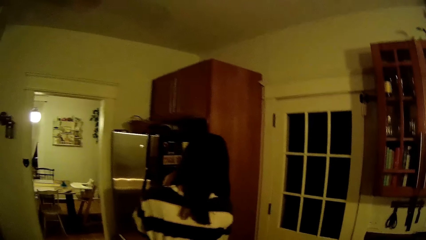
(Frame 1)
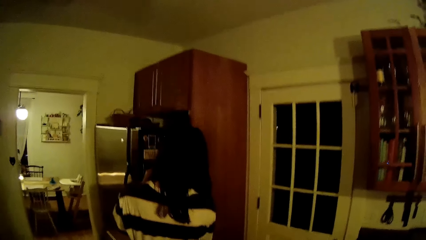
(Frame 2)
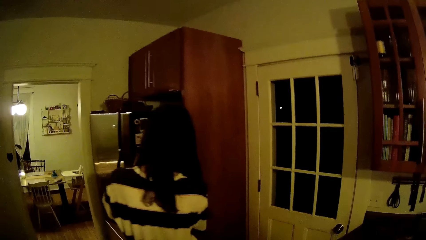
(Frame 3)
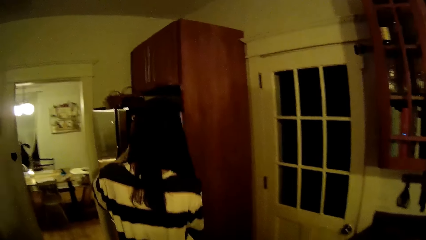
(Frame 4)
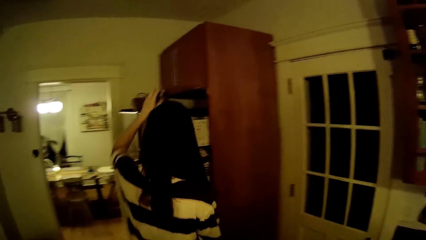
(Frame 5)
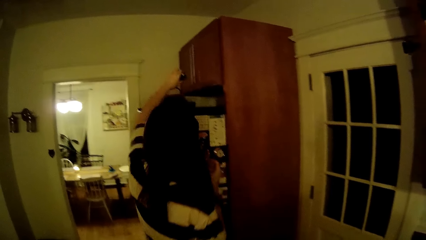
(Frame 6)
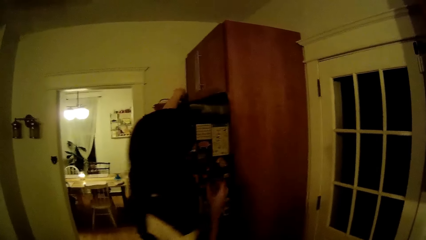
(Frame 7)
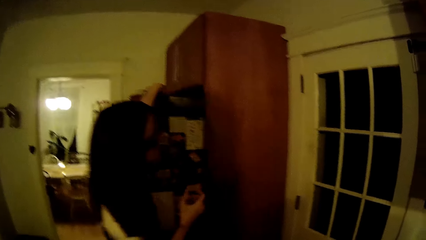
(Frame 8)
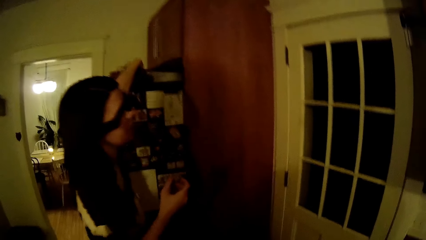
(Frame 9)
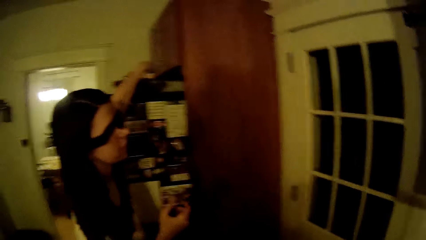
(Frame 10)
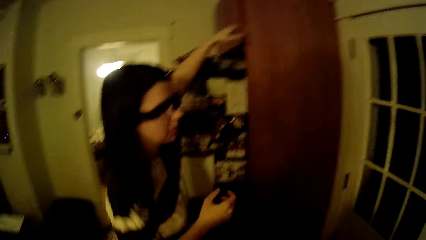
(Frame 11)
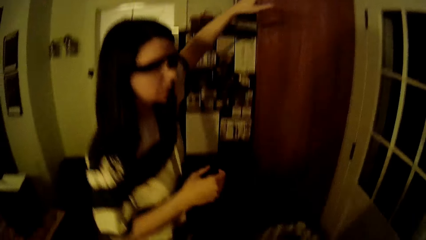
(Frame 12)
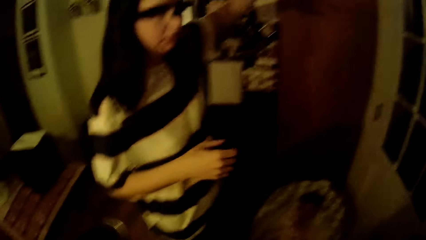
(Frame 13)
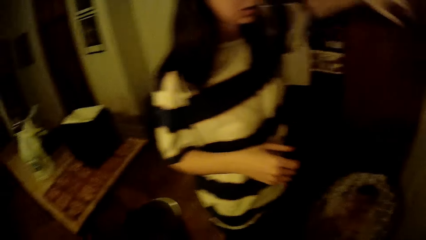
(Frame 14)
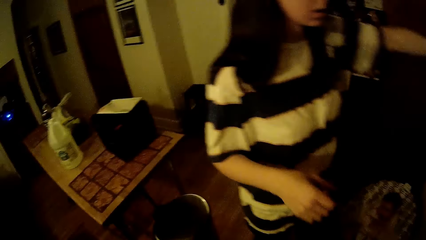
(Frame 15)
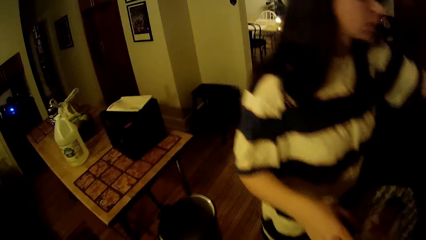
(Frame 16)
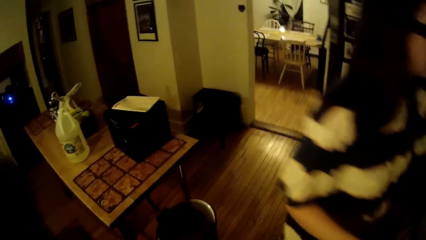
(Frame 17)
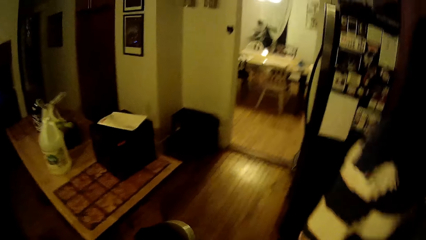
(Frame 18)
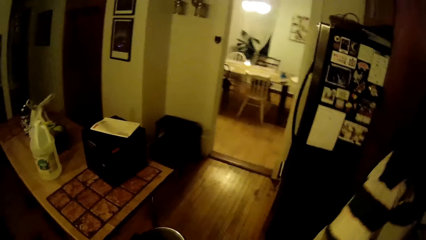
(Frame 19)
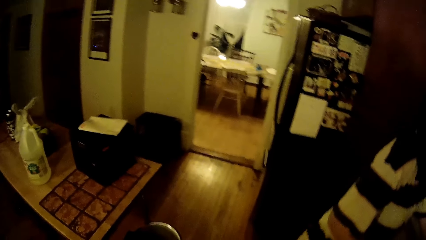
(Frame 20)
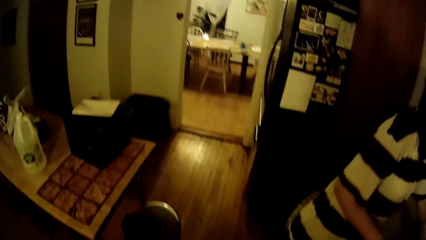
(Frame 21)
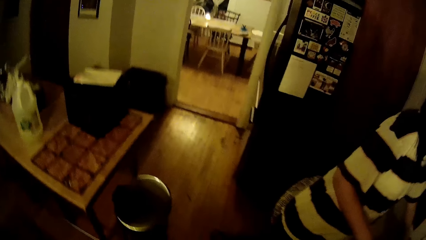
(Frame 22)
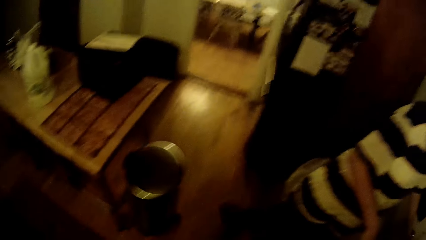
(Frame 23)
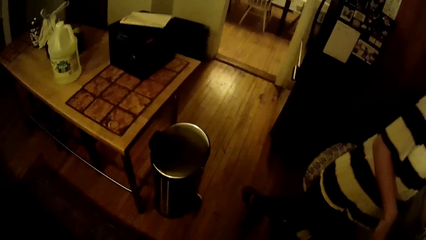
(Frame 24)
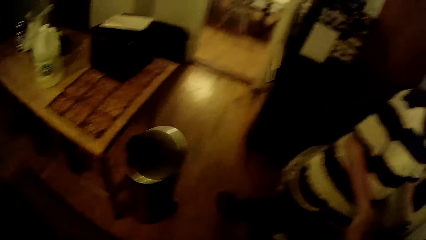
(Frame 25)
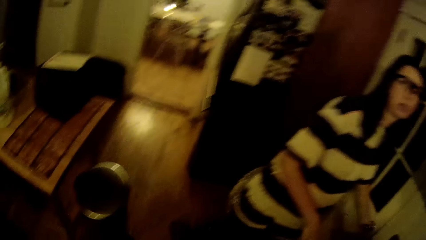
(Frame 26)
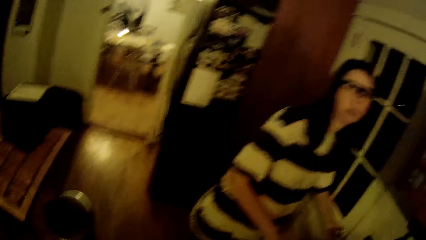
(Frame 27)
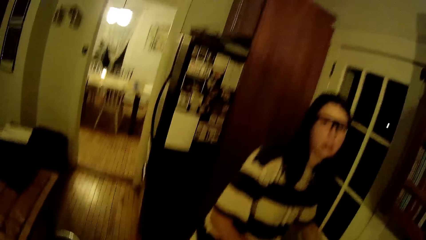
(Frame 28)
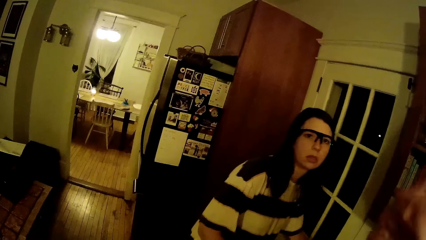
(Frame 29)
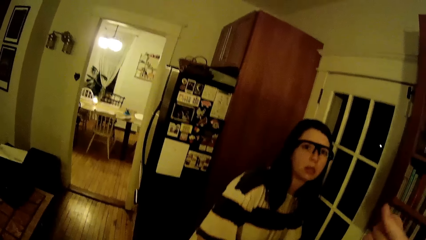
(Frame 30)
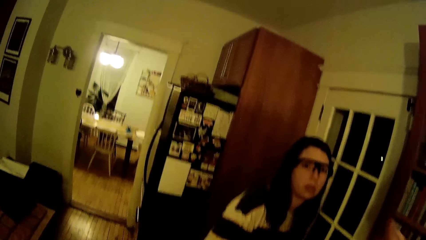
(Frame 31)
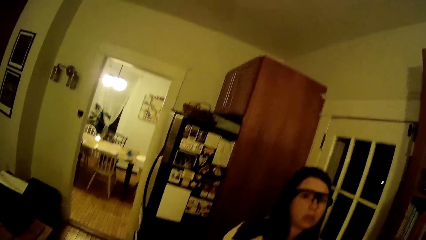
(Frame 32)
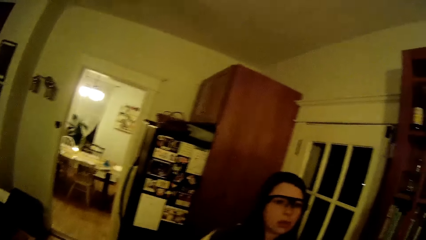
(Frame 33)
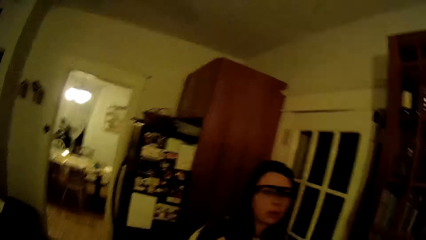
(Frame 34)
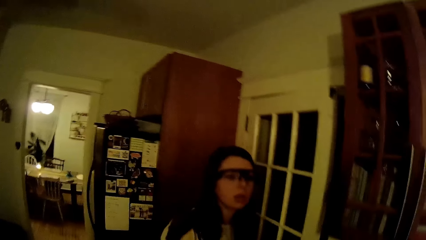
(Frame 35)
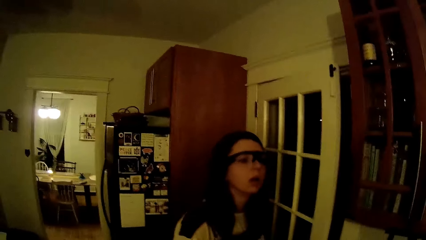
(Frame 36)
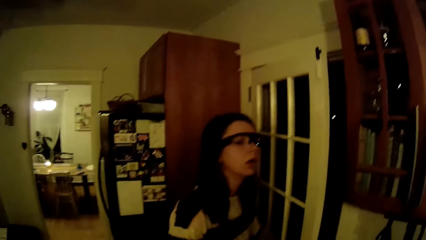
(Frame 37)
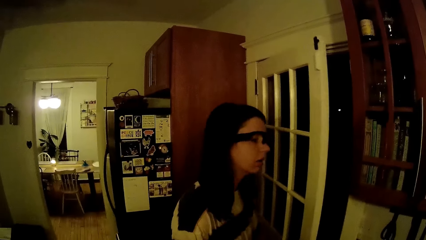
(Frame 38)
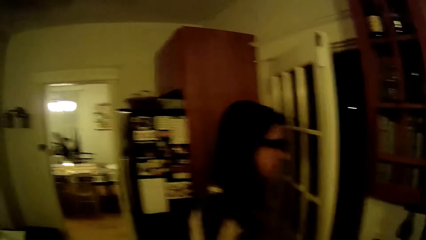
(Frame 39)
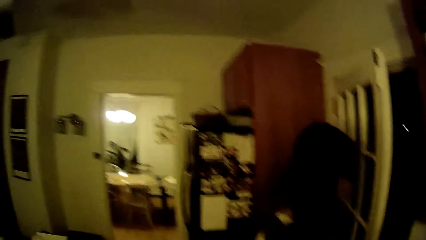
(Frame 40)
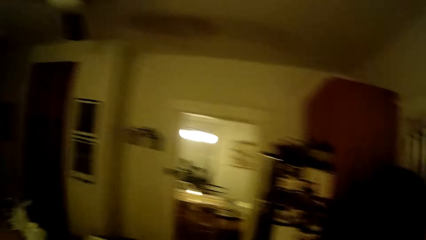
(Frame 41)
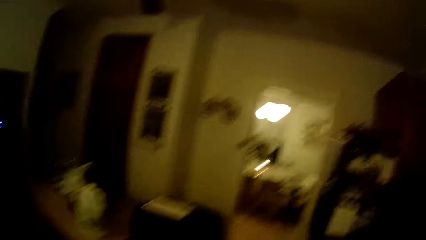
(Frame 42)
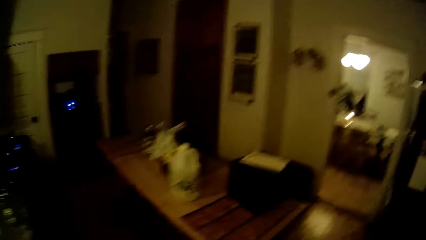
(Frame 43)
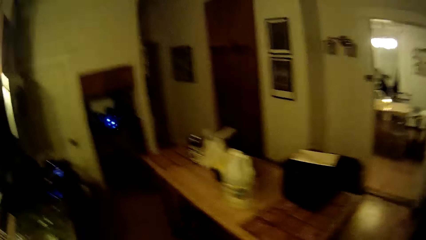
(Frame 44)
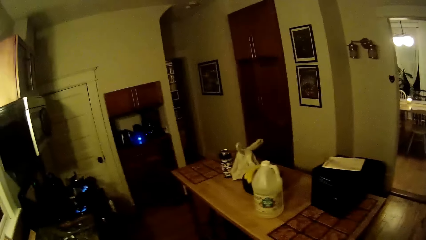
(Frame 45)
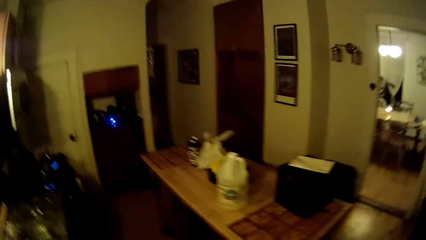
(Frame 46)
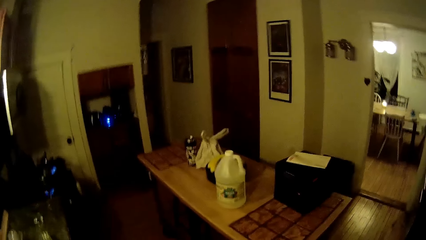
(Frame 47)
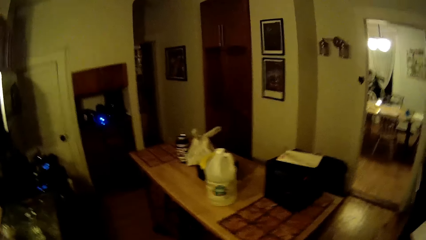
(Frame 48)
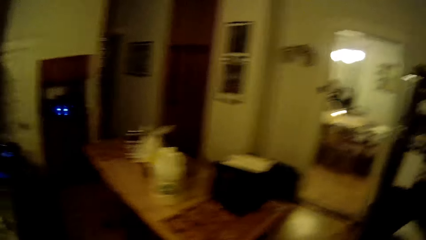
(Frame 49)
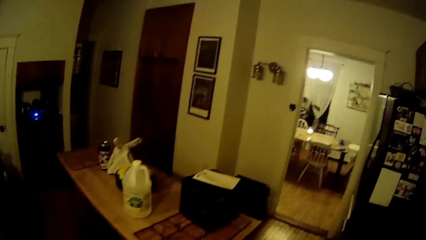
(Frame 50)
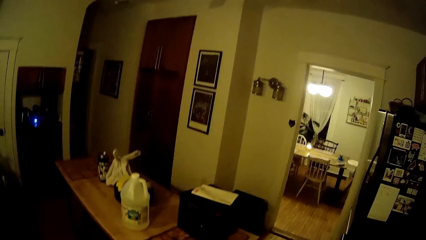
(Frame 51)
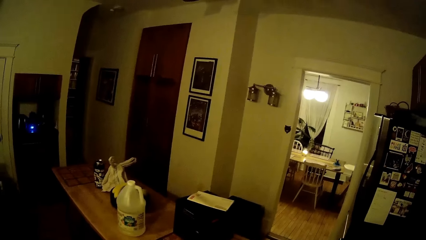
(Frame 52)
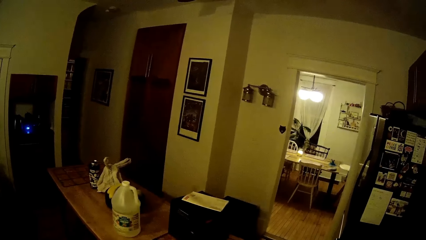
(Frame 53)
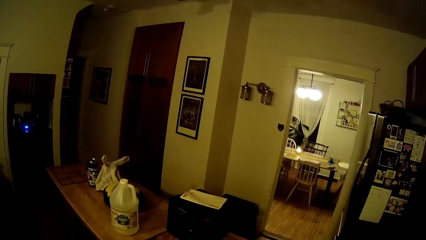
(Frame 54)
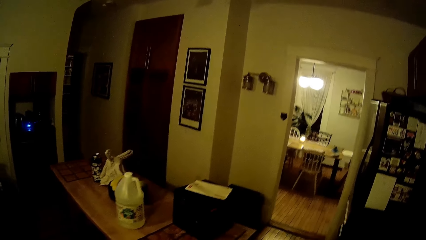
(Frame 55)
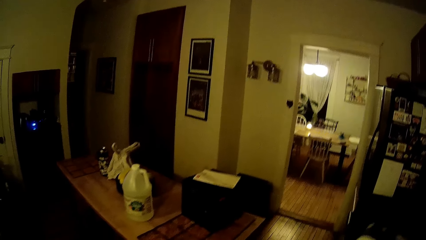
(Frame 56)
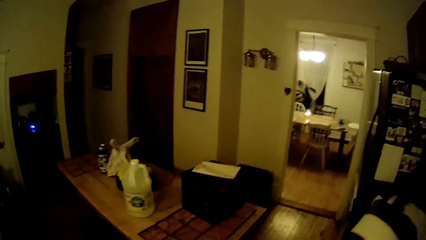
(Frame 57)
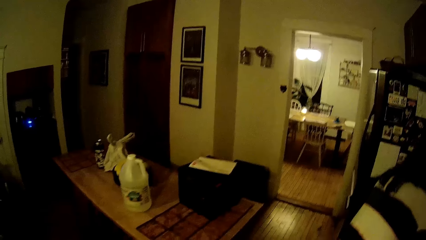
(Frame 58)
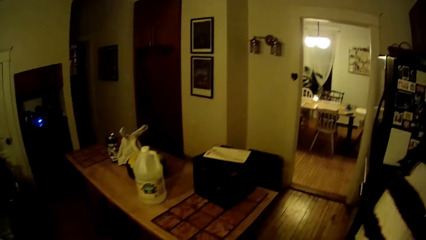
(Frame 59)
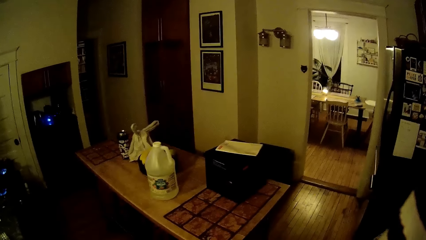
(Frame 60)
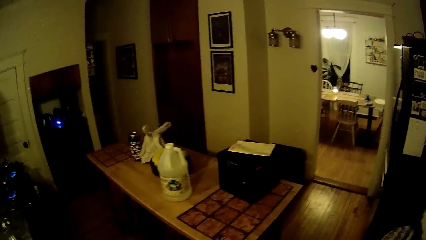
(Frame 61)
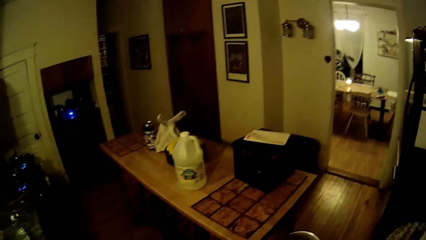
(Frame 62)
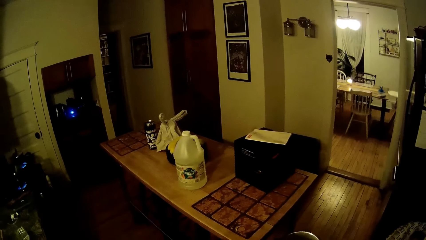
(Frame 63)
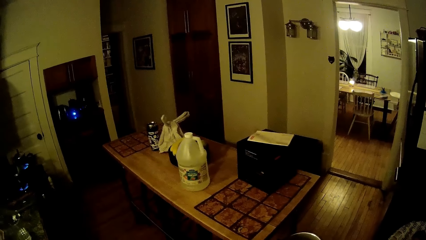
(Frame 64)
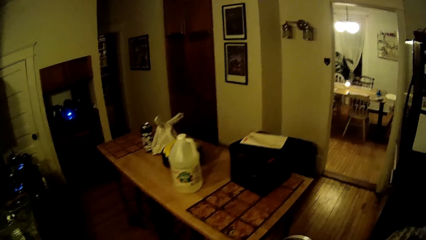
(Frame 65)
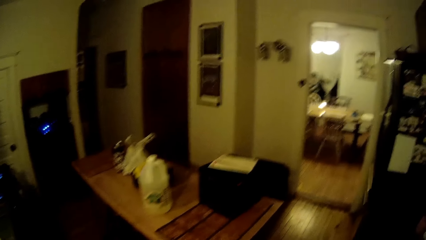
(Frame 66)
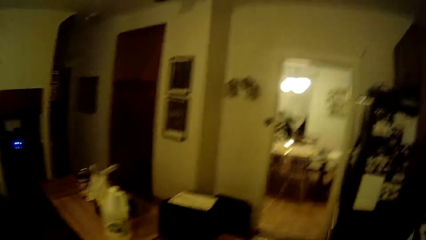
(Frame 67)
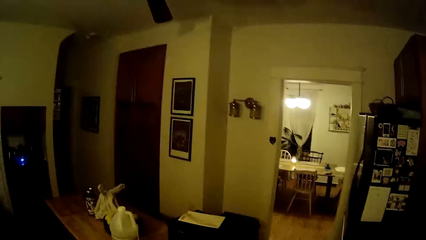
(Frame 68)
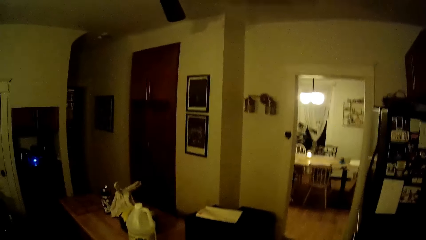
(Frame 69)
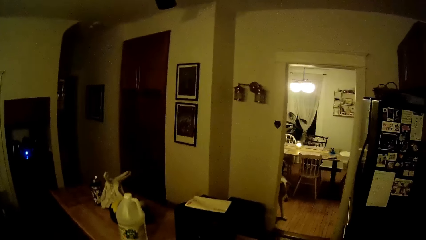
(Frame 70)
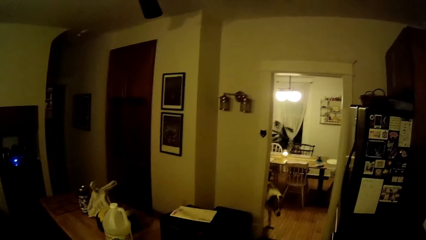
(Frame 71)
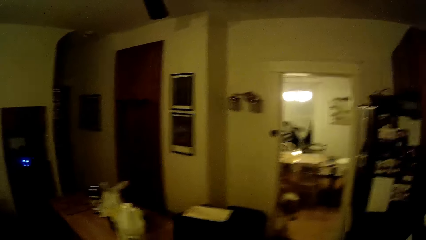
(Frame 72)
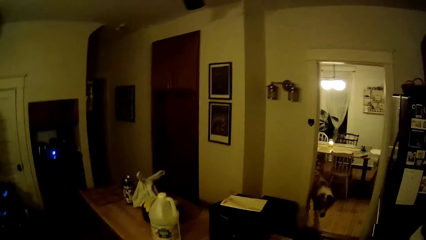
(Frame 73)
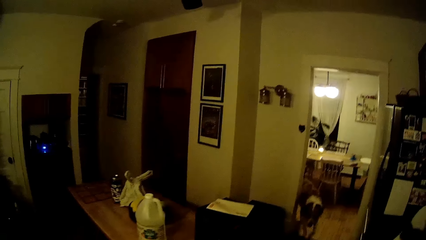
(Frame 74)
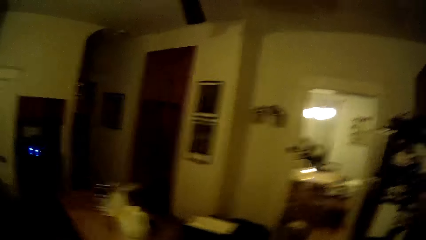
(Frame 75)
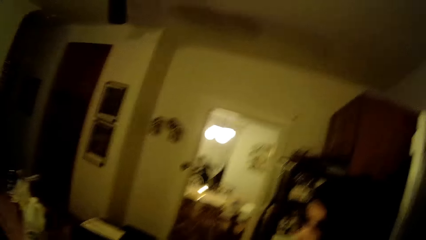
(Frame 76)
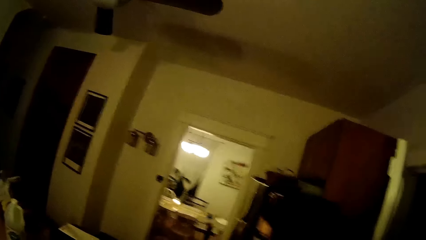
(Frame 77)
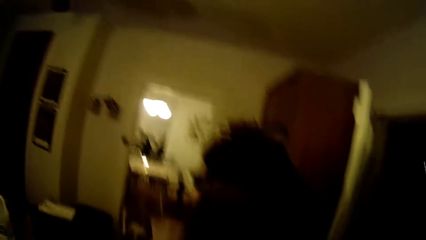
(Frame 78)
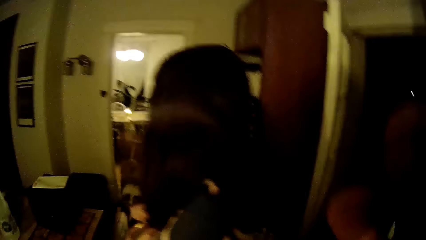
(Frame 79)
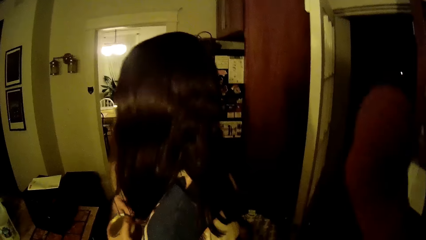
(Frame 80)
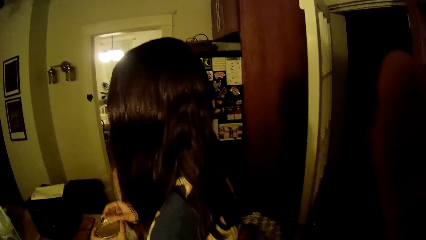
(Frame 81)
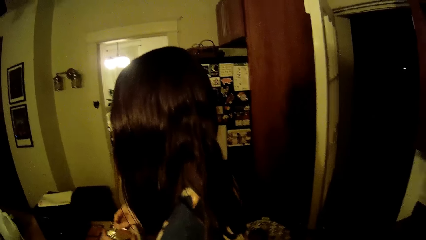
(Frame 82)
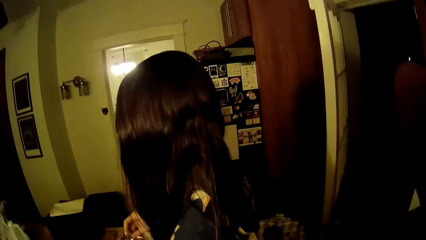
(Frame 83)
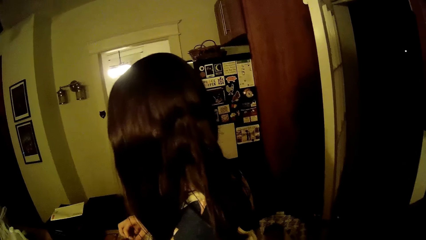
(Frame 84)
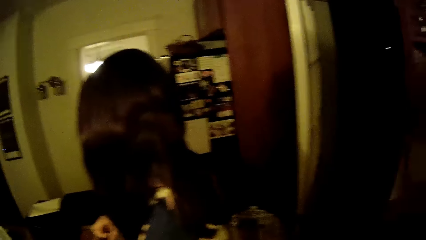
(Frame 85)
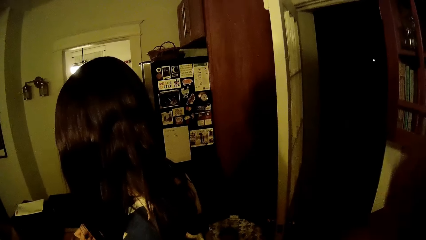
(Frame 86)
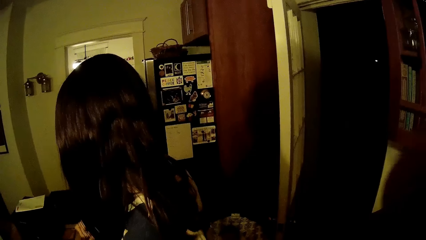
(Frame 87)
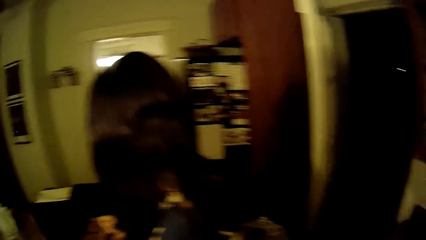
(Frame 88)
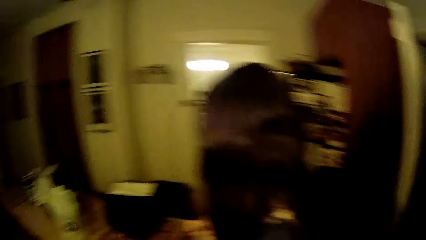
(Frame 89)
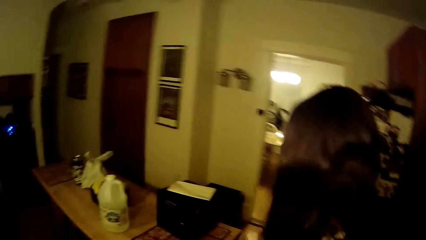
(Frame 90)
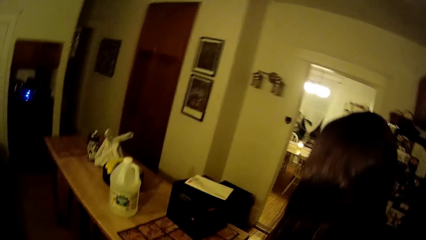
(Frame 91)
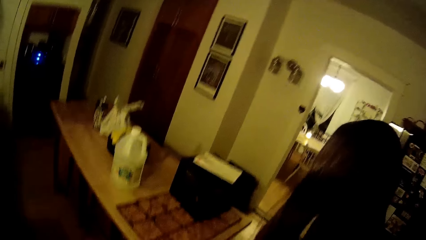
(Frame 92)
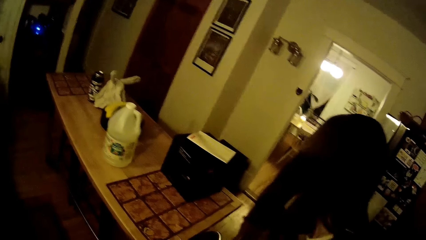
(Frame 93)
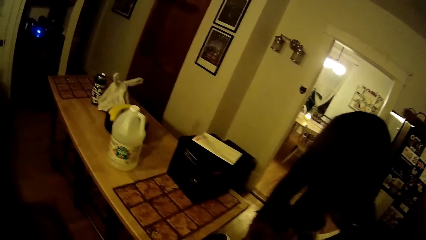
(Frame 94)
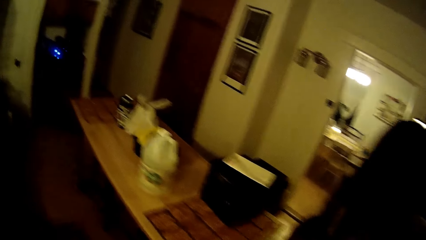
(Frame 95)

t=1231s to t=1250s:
The camera wearer converses with the woman. The woman opens a door in the kitchen. The camera wearer looks around the kitchen. A dog walks into the kitchen. The camera wearer stares at the woman. The woman opens a tin of tomatoes in her left hand with her right hand.
